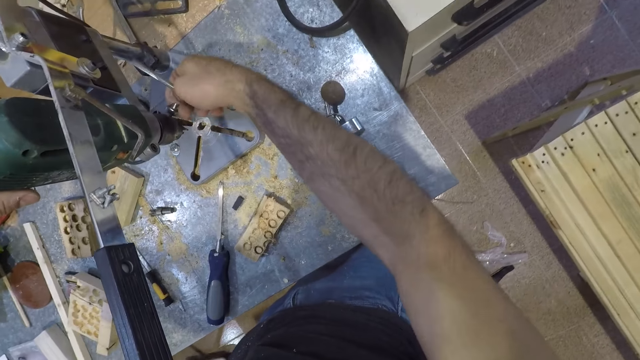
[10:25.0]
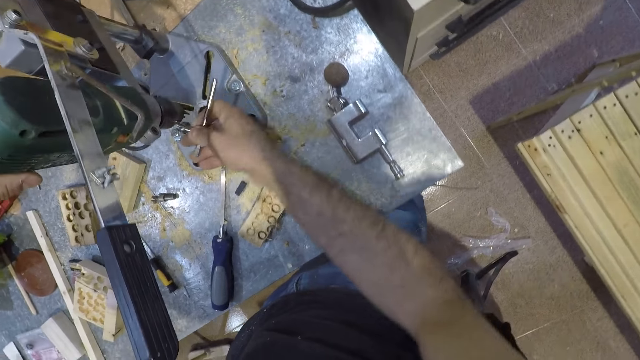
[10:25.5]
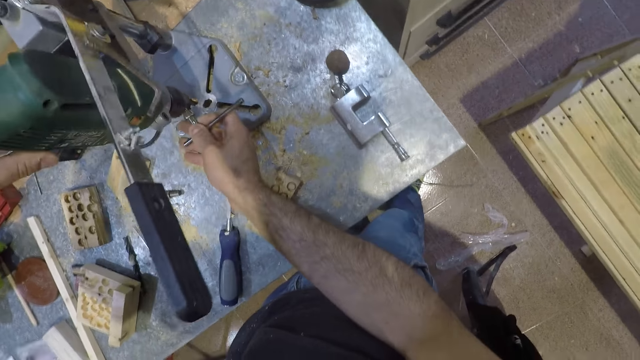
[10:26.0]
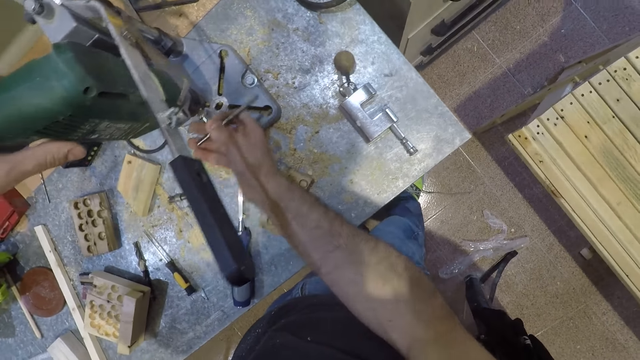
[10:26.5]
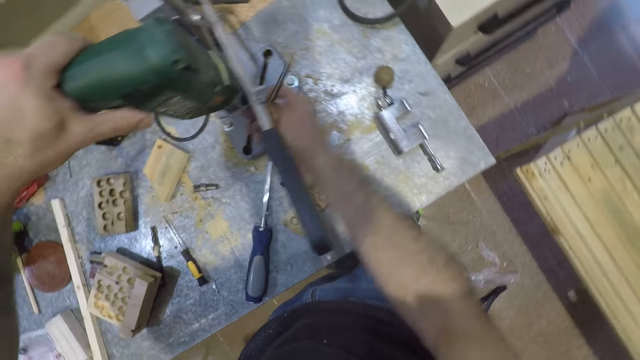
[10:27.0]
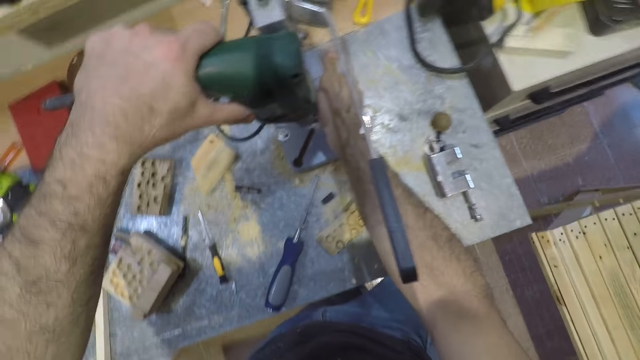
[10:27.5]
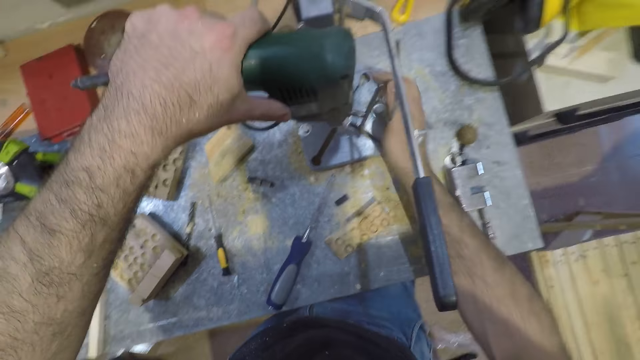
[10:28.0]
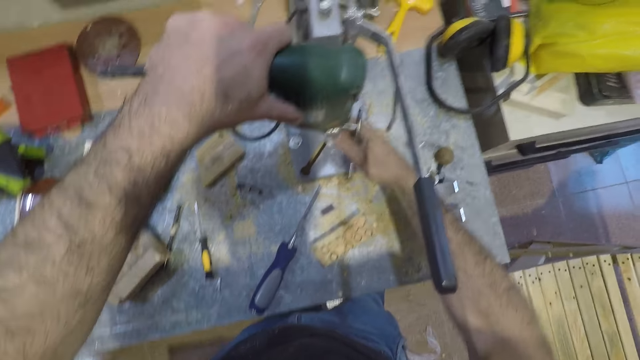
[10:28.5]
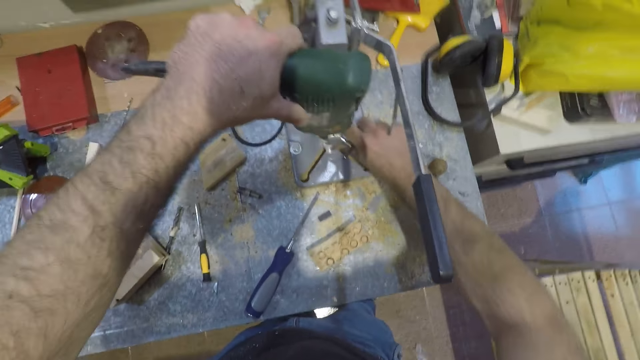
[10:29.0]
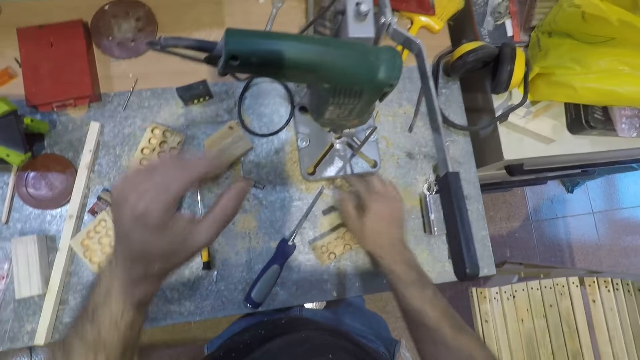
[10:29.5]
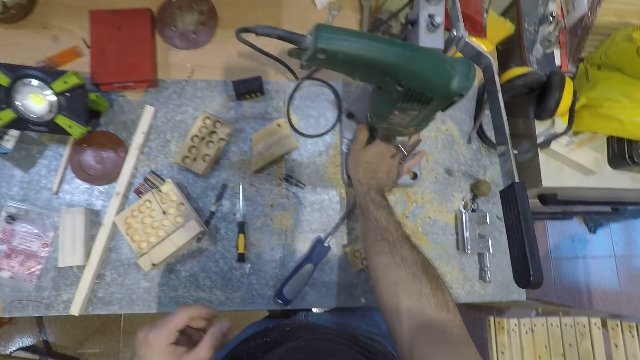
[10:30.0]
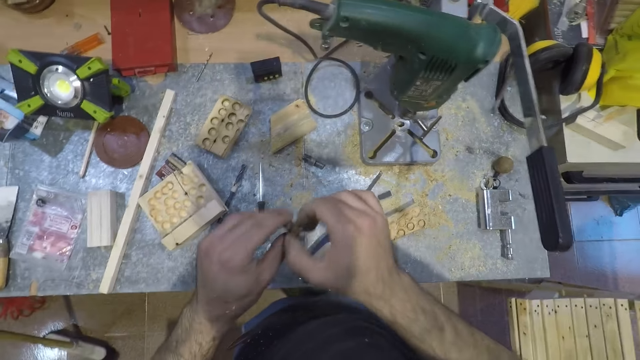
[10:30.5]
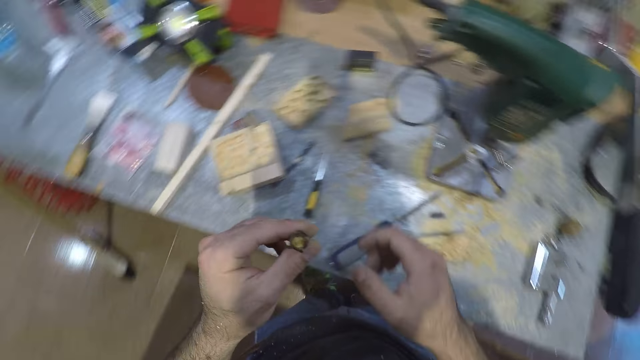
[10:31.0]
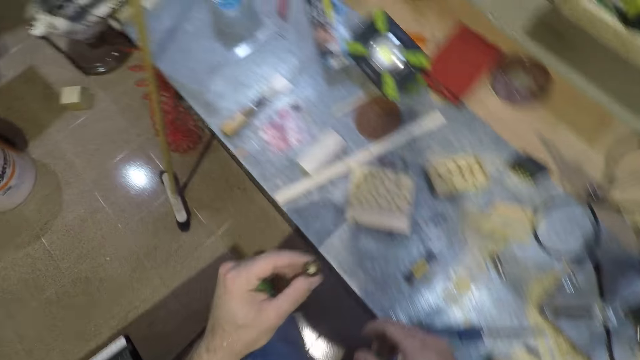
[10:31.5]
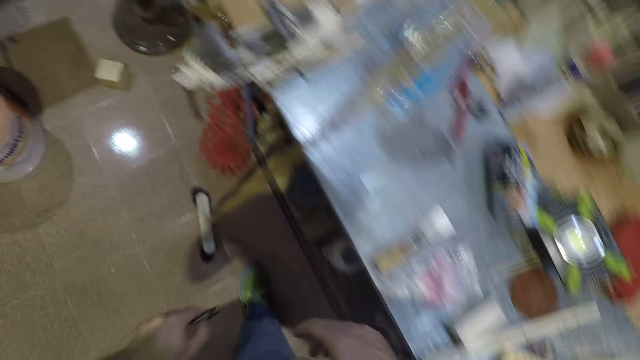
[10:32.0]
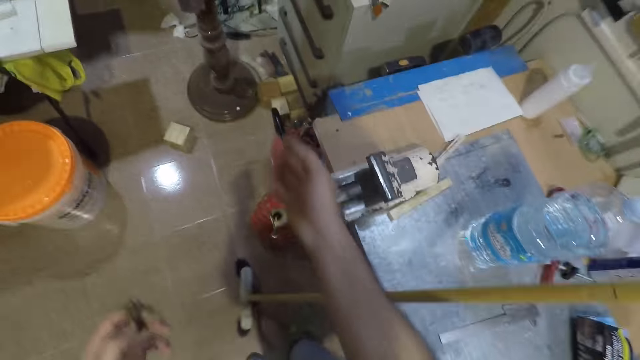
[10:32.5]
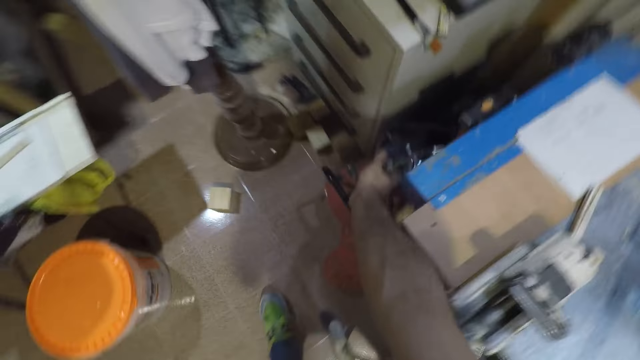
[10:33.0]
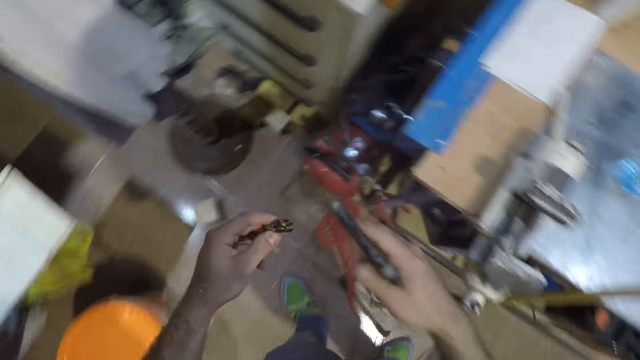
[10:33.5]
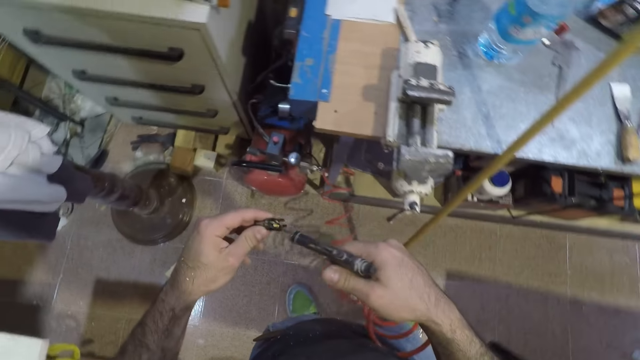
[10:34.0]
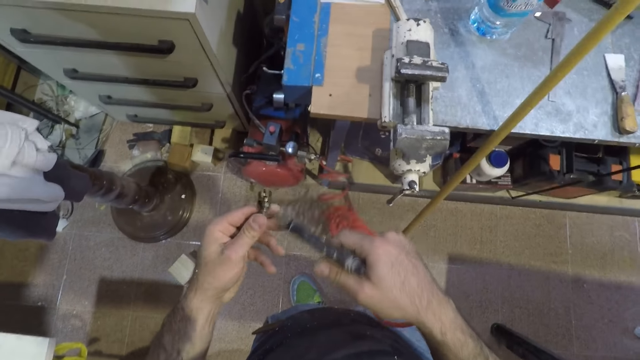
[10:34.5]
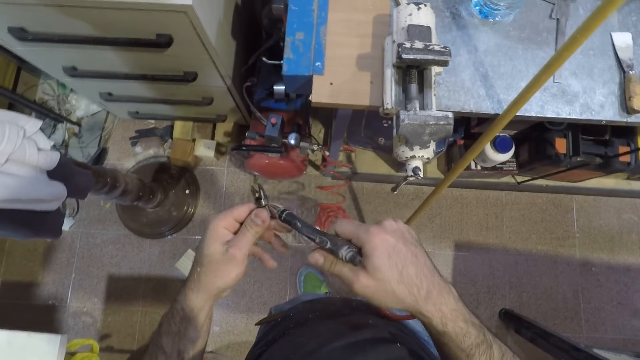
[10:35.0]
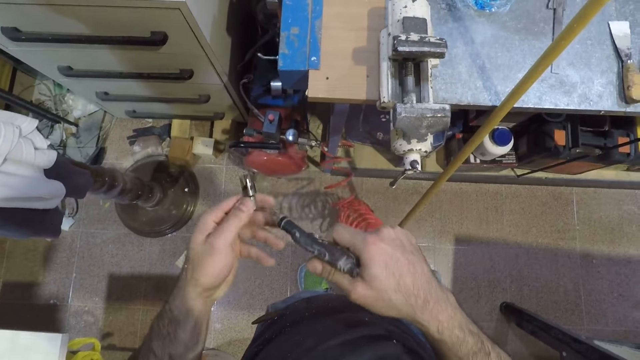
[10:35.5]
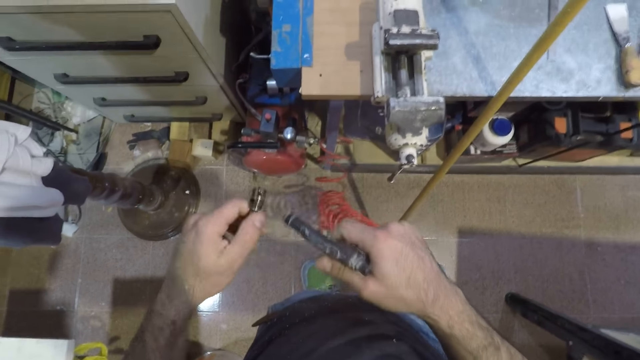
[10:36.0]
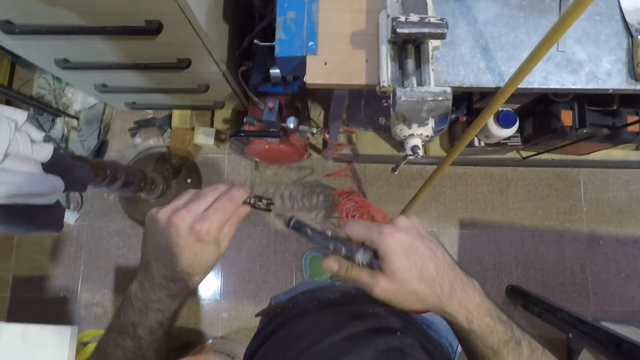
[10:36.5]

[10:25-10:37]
The camera wearer picks an object, a router bit, from the table with his right hand. He passes the object to his left hand. He walks to another part of the workshop with the object in his left hand. He picks a blow gun from the side of the table with his right hand. He blows air on the object in his left hand with the blow gun in his right hand.

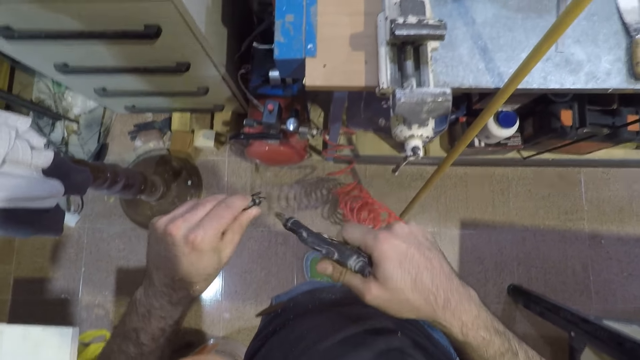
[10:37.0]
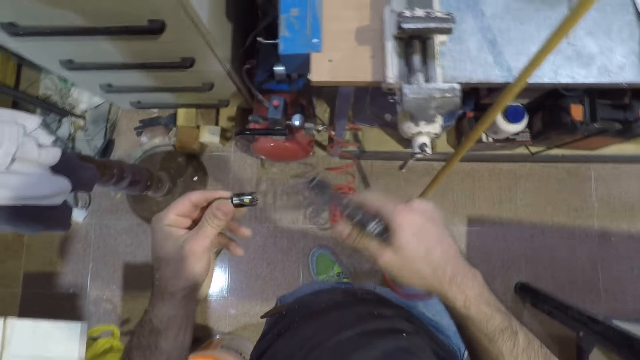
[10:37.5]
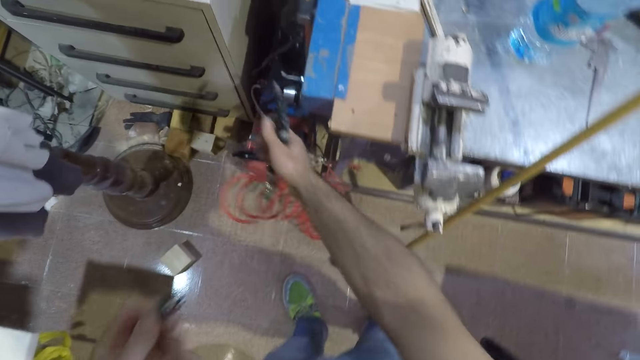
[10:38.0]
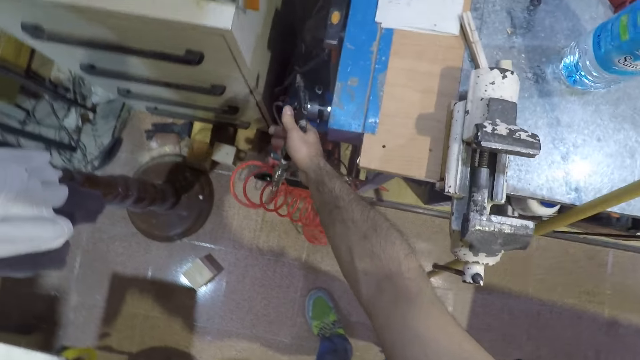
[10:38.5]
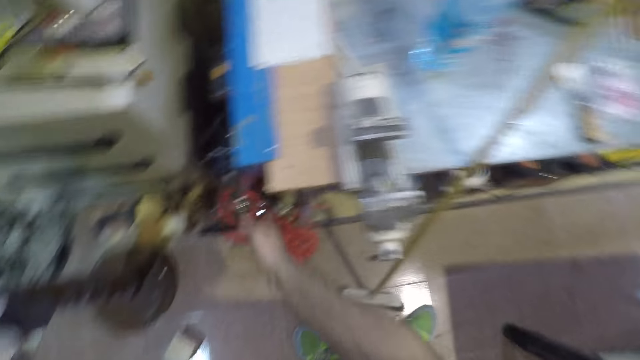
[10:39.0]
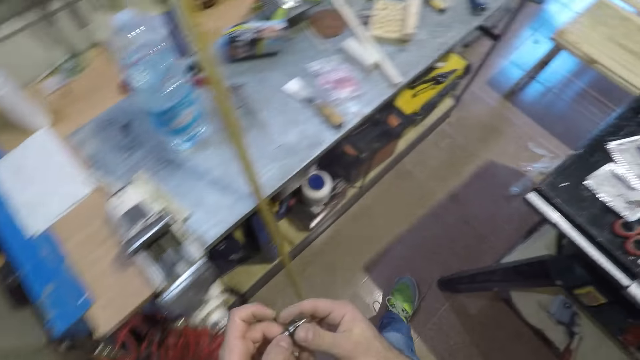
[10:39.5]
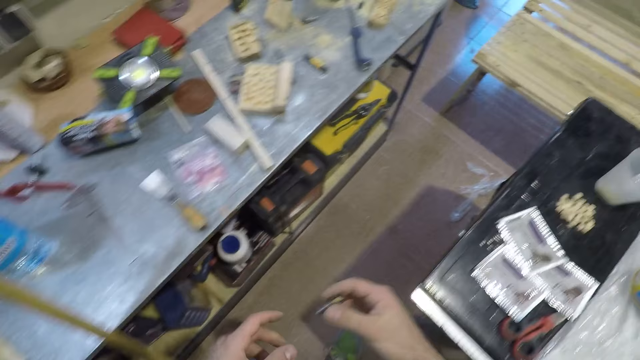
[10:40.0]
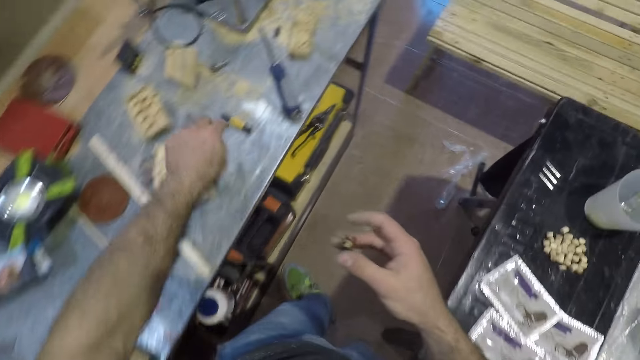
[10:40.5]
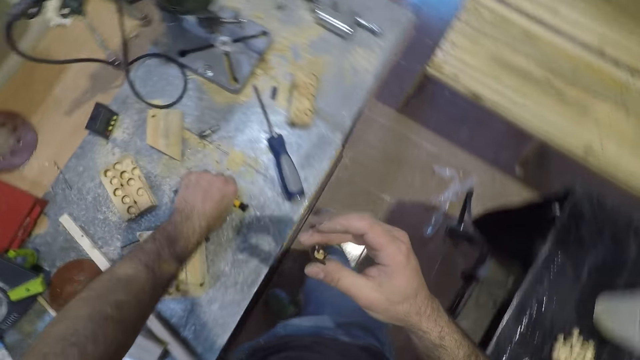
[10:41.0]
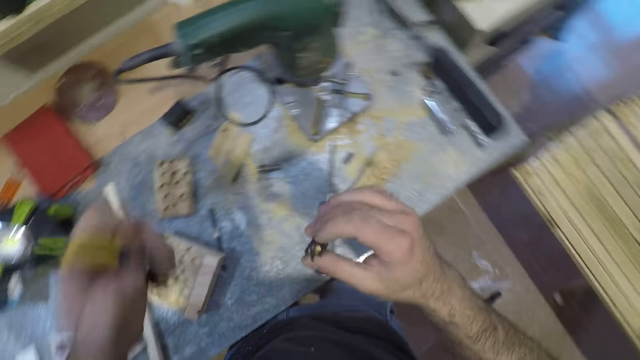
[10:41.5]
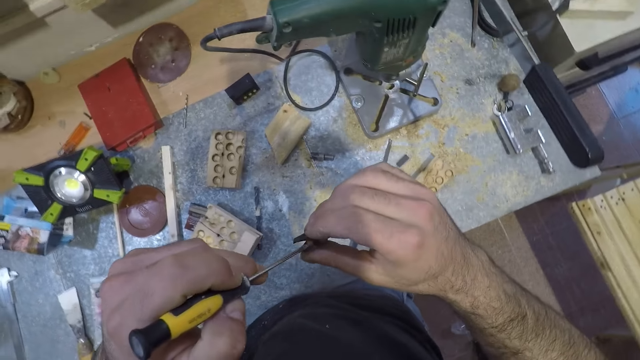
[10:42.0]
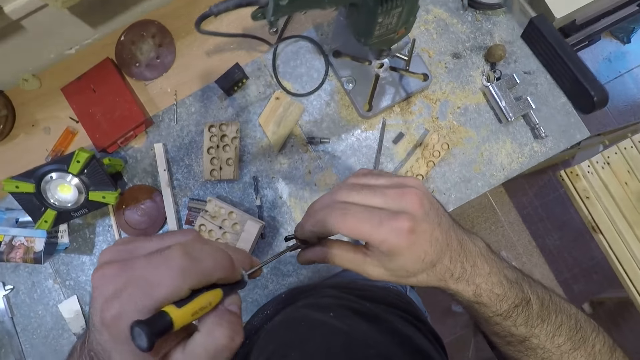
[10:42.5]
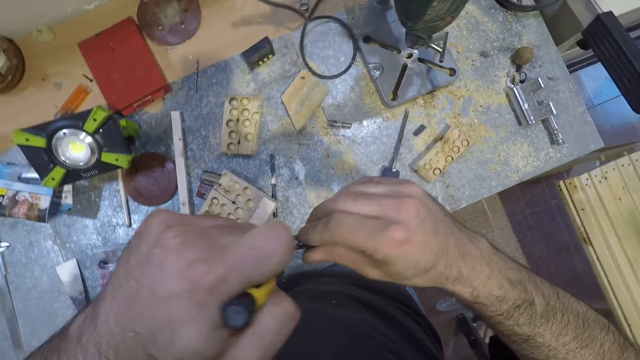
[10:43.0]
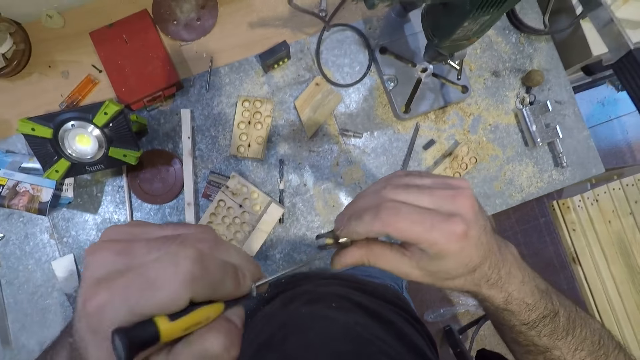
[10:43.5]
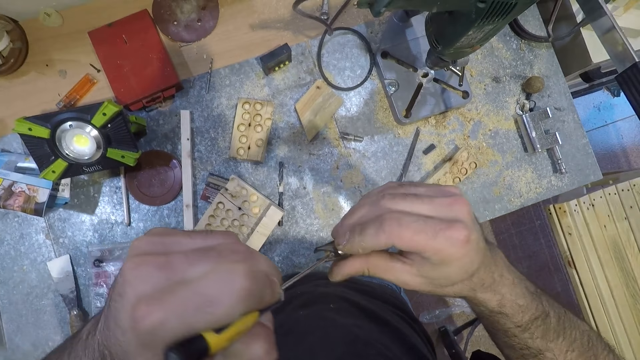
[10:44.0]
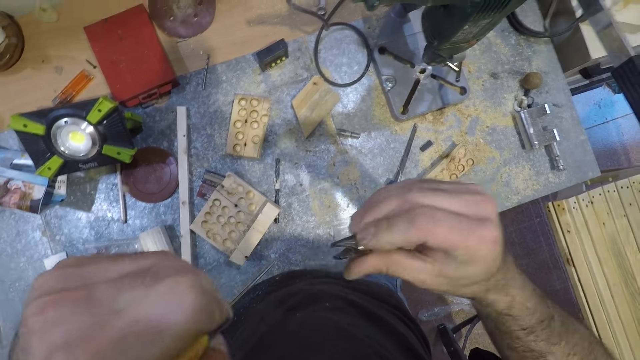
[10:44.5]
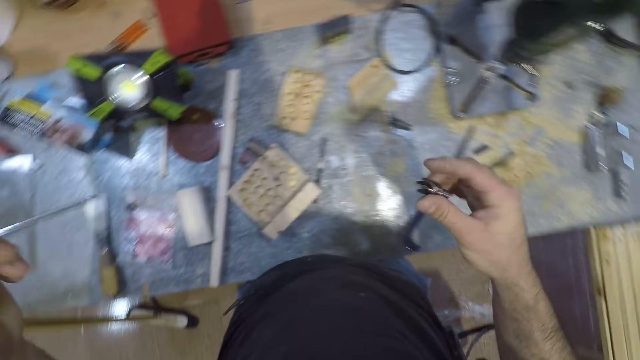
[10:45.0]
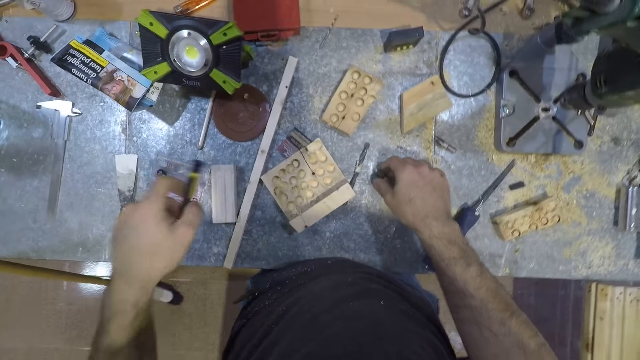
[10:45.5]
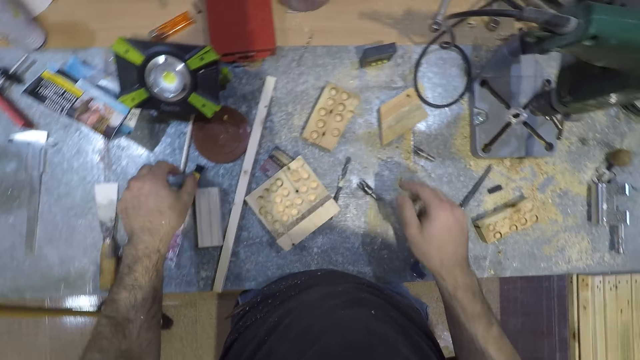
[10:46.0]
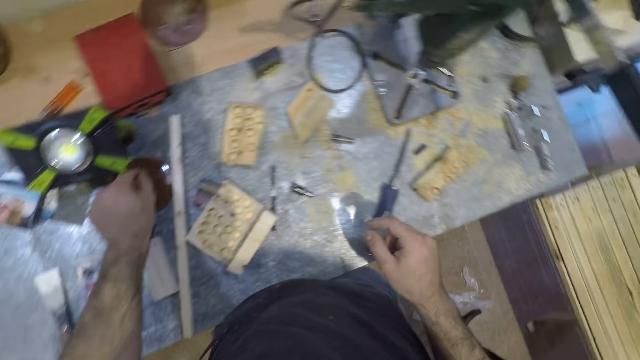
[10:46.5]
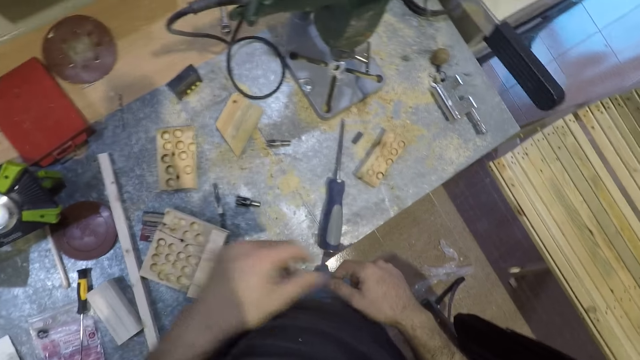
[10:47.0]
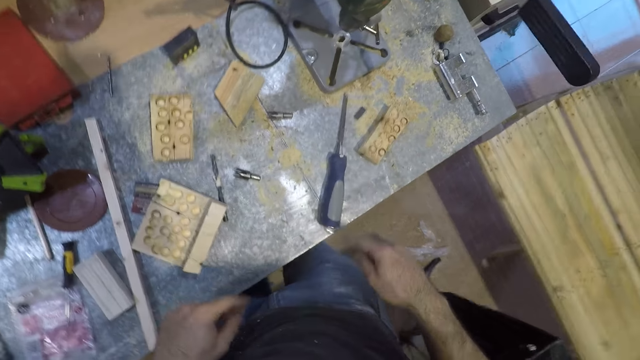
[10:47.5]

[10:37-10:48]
The camera wearer returns the blow gun to the side of the table with his right hand. He walks to the right of the table. He passes the object in his left hand to his right hand. He picks a screwdriver from the table with his left hand. He works on the object in his right hand with the screwdriver in his left hand. He removes the wood in the router bit. He drops both the screwdriver and the object on the table. He throws a small circular object from the table to the floor with his left hand. He picks the wood. He changes the position of a rectangular piece of wood on the table with his right hand.
